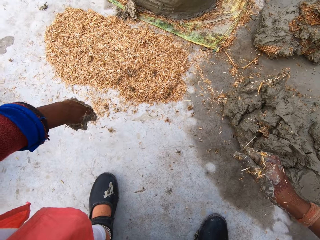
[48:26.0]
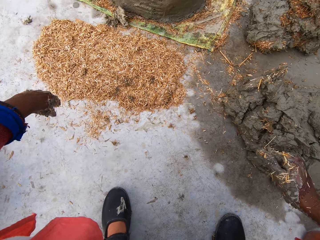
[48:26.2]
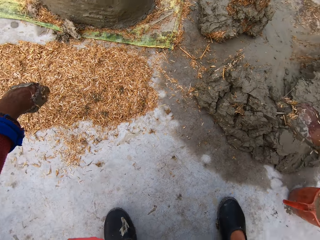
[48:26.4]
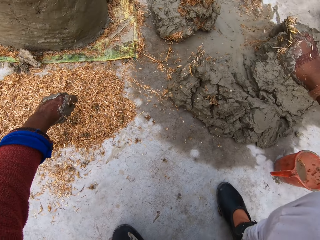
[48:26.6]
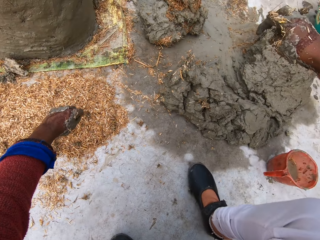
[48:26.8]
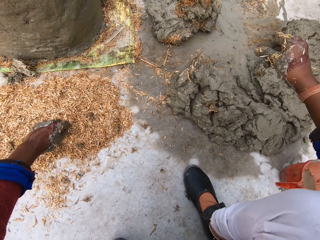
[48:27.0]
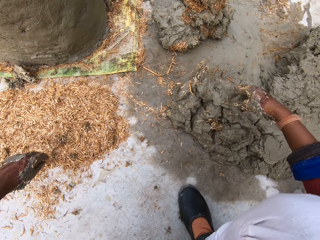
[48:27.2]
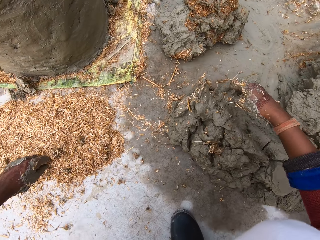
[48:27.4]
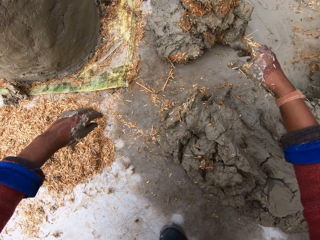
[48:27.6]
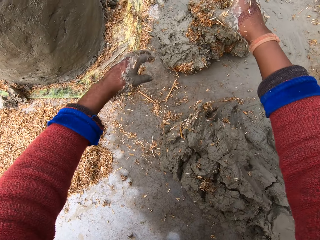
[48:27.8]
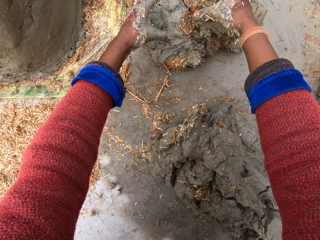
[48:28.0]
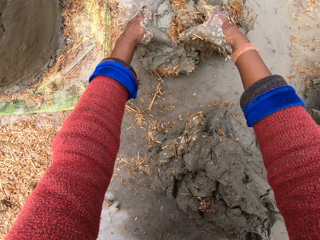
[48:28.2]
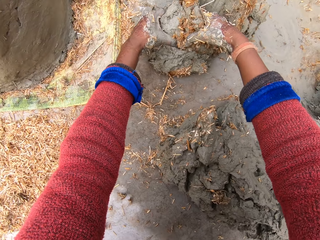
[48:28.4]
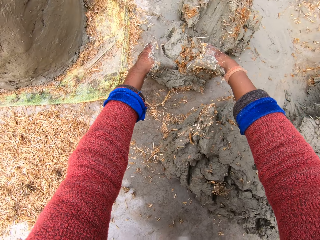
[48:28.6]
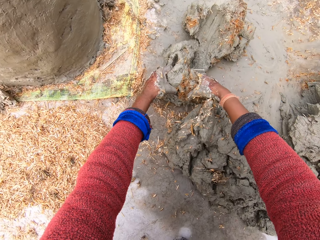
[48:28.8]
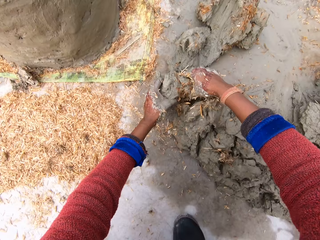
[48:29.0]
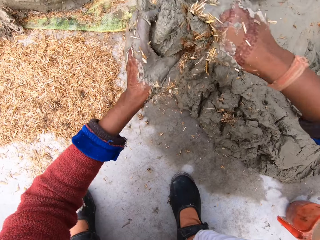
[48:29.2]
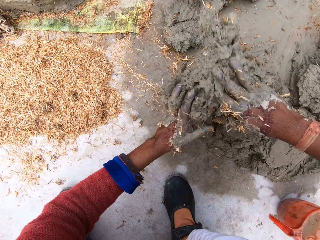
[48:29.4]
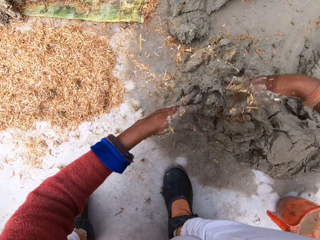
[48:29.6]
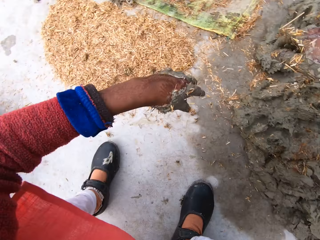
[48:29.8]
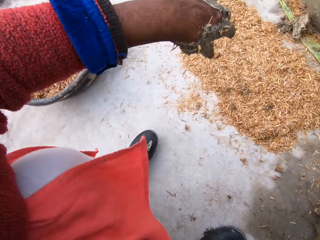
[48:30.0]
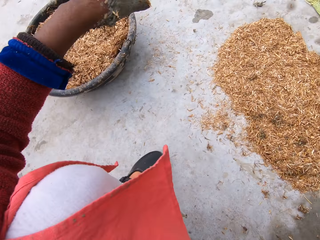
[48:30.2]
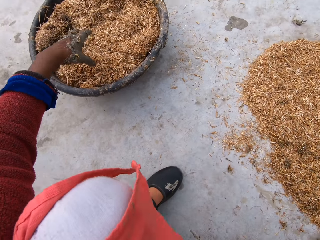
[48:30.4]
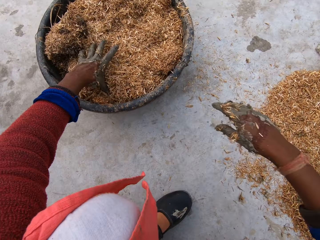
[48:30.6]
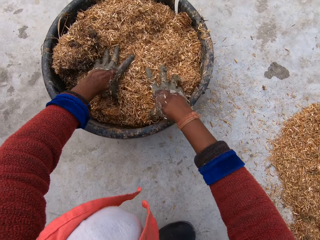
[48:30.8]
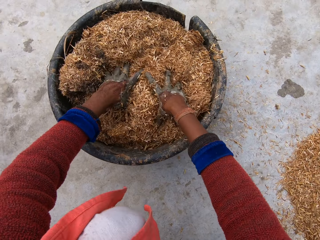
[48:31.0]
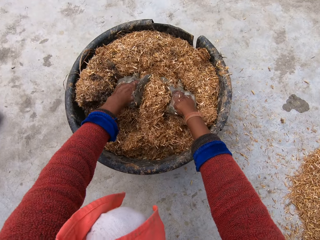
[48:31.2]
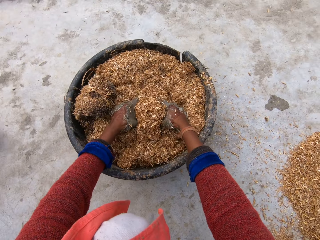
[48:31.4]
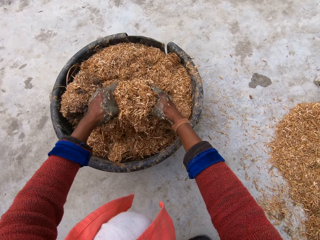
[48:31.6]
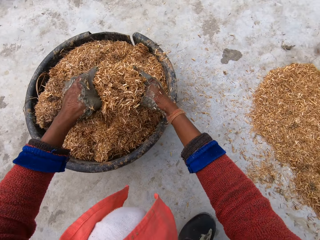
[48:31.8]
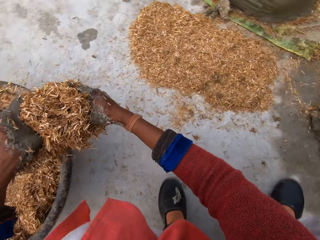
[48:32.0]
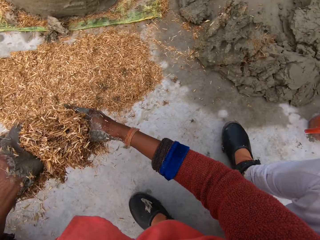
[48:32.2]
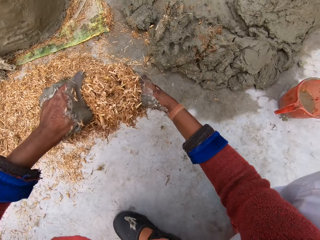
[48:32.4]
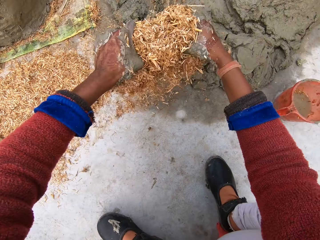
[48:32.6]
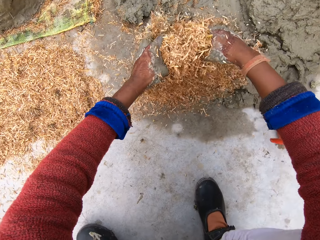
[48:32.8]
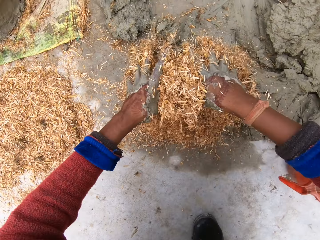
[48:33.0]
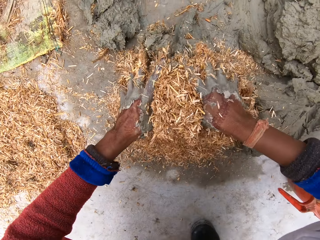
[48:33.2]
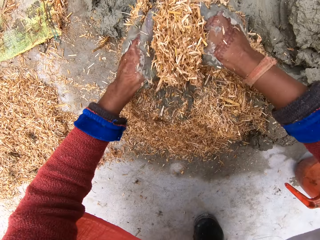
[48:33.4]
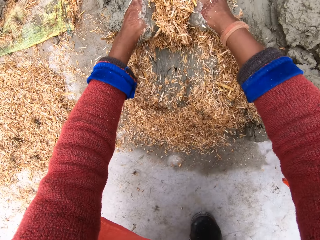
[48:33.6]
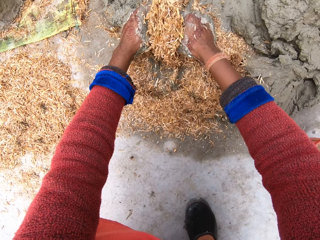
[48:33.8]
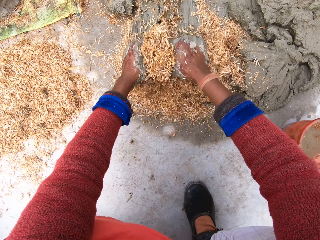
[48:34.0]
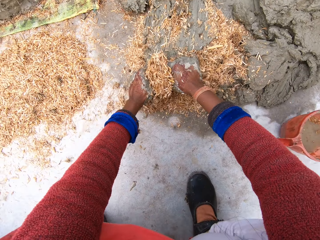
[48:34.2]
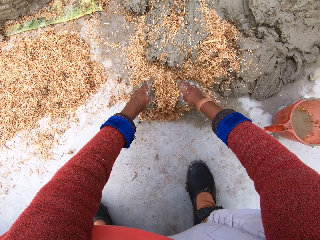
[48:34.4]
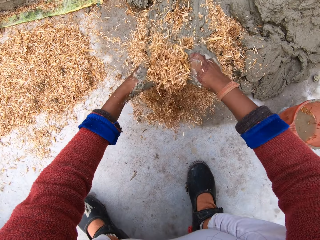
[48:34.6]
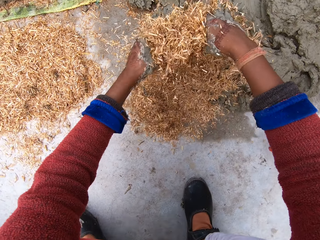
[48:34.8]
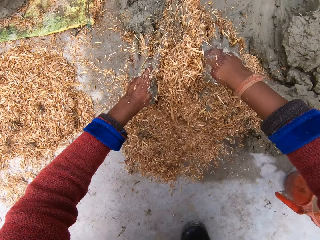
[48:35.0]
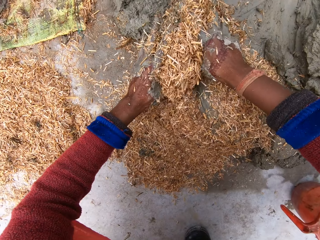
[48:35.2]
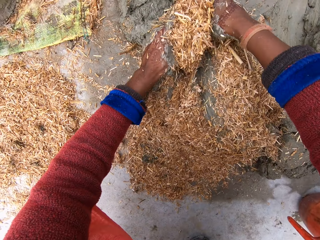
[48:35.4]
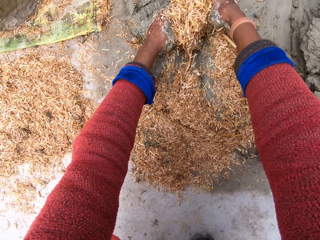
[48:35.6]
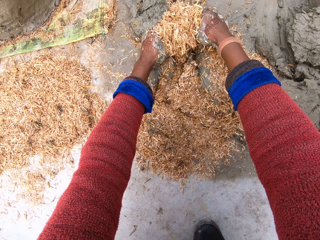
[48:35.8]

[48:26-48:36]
The camera wearer moves the hands apart. She moves the right hand. She moves the right leg. She moves the hands towards clay. She packs the clay beside the plant pot with both hands. She pastes the clay over the heap of clay. She drops the clay. She moves the hand away from the clay. She packs sawdust from the bowl with both hands. She holds the sawdust. She holds the sawdust again. She pours the sawdust on the heap of clay. She spreads the sawdust on the clay. She mixes the clay with the sawdust.

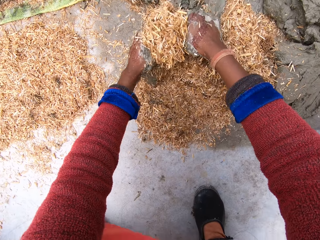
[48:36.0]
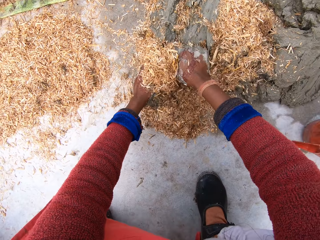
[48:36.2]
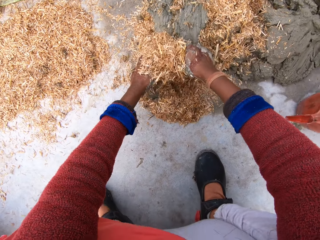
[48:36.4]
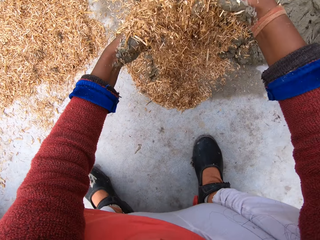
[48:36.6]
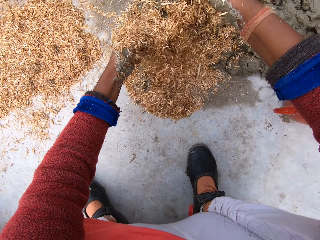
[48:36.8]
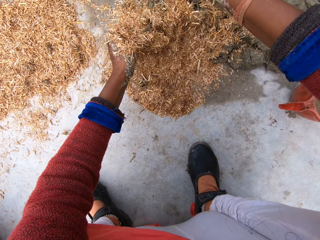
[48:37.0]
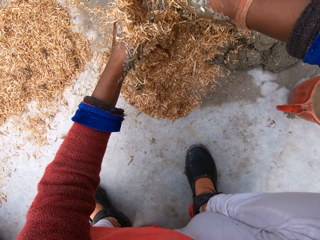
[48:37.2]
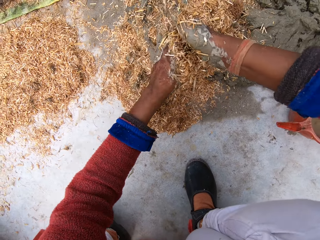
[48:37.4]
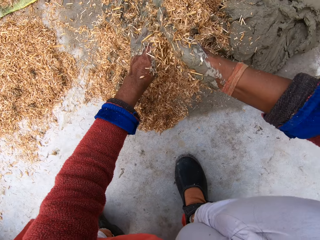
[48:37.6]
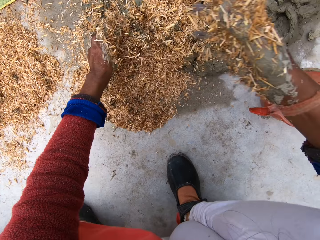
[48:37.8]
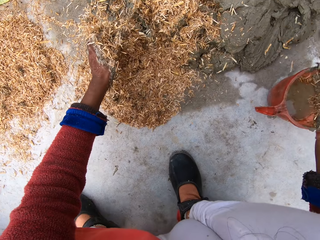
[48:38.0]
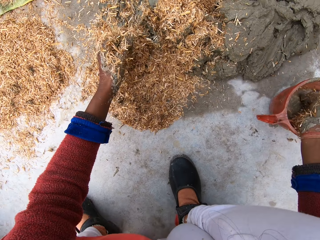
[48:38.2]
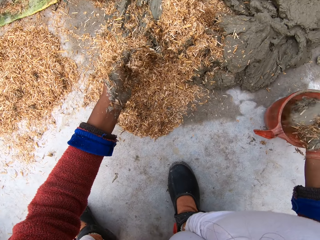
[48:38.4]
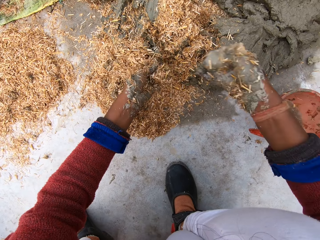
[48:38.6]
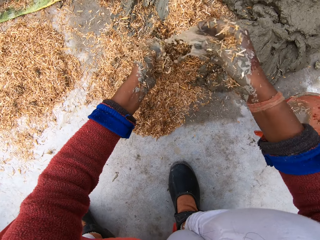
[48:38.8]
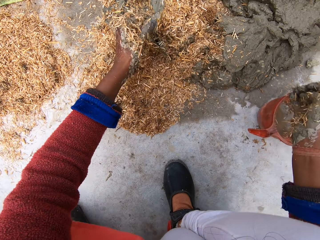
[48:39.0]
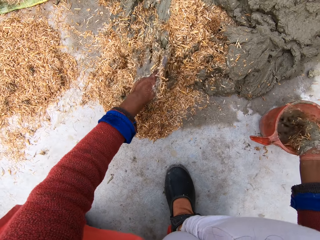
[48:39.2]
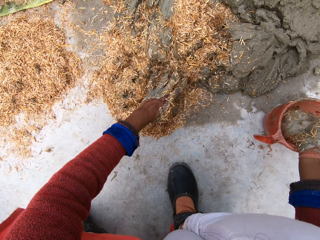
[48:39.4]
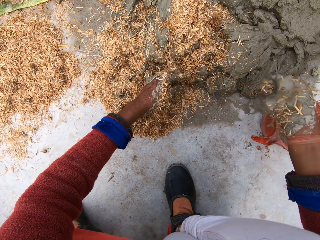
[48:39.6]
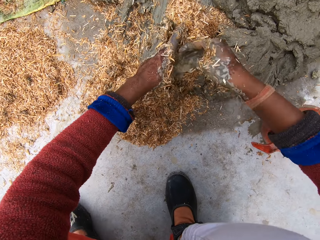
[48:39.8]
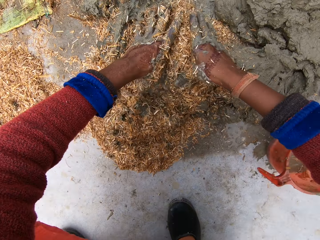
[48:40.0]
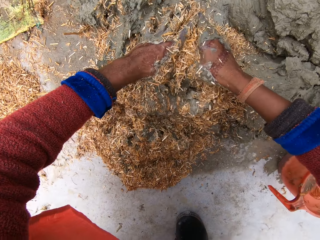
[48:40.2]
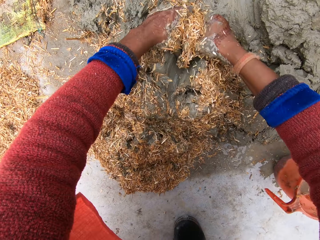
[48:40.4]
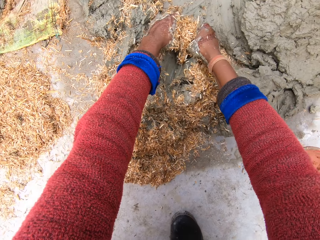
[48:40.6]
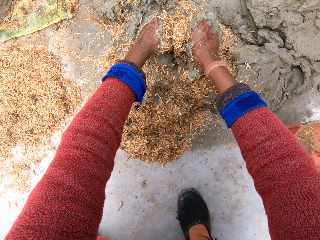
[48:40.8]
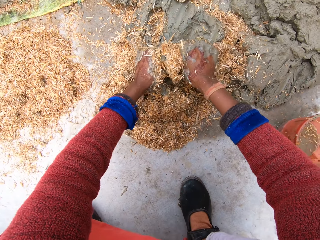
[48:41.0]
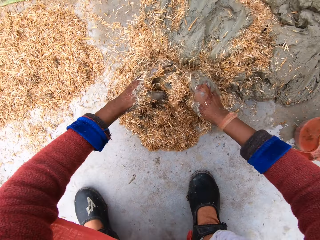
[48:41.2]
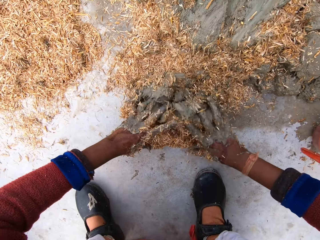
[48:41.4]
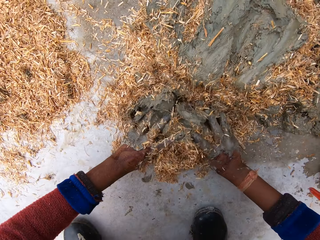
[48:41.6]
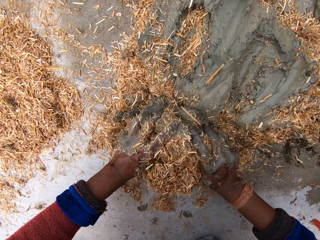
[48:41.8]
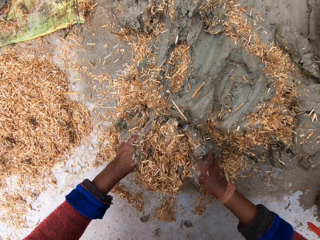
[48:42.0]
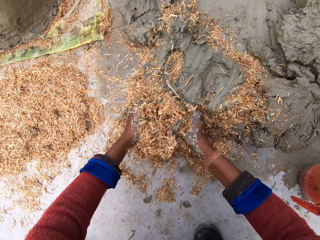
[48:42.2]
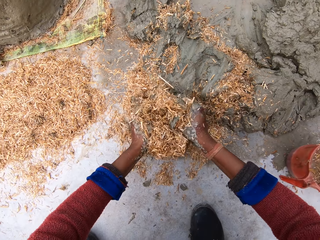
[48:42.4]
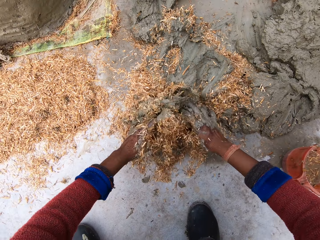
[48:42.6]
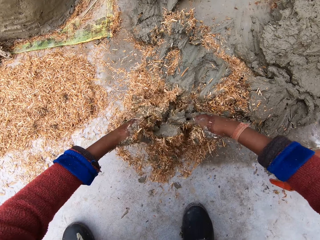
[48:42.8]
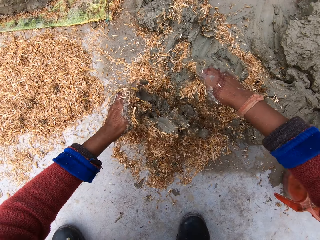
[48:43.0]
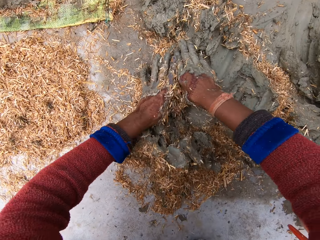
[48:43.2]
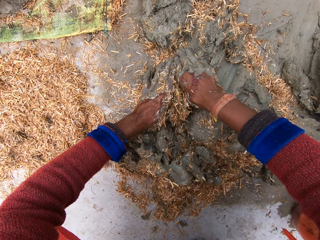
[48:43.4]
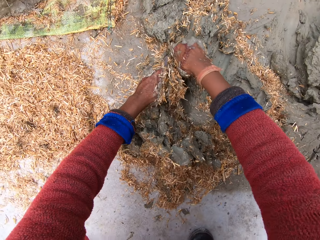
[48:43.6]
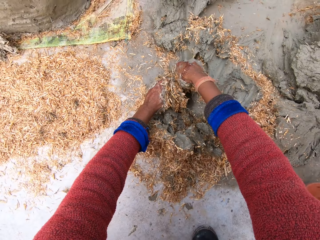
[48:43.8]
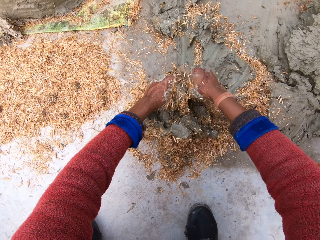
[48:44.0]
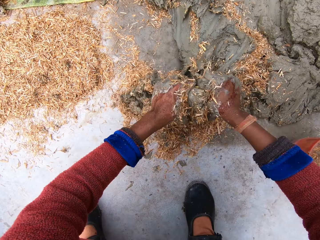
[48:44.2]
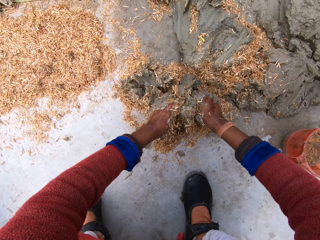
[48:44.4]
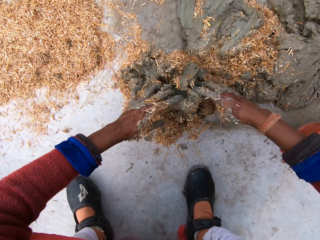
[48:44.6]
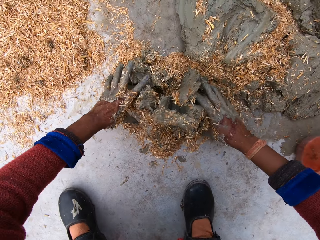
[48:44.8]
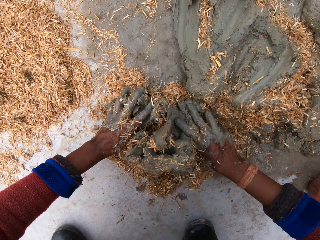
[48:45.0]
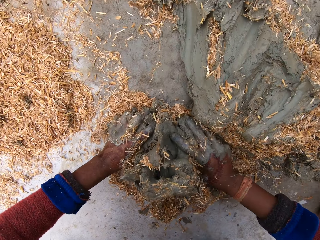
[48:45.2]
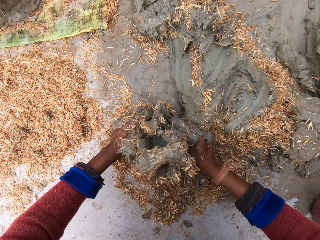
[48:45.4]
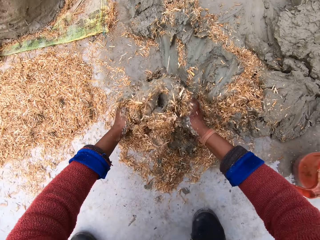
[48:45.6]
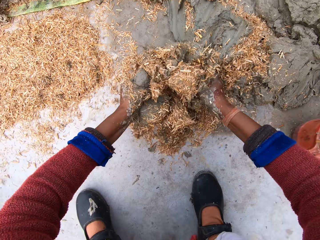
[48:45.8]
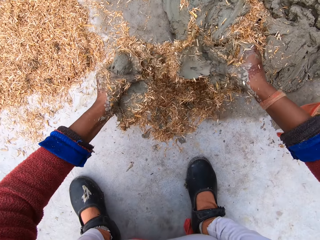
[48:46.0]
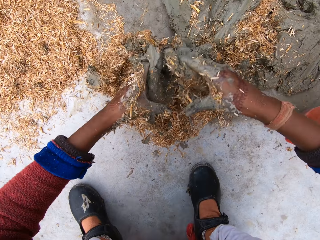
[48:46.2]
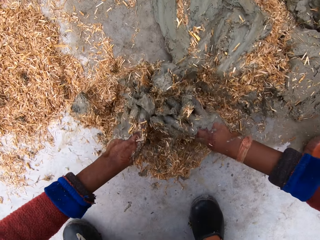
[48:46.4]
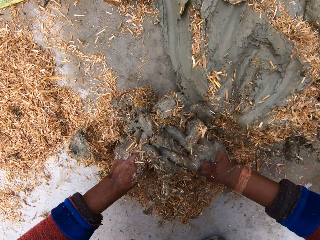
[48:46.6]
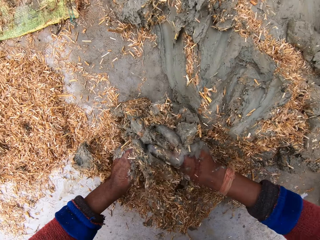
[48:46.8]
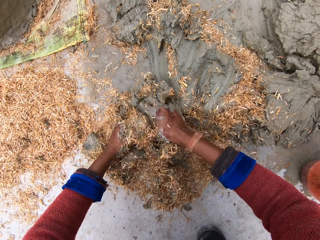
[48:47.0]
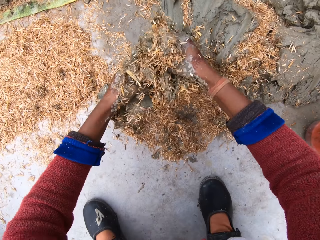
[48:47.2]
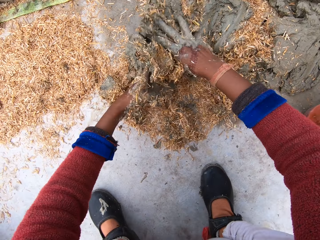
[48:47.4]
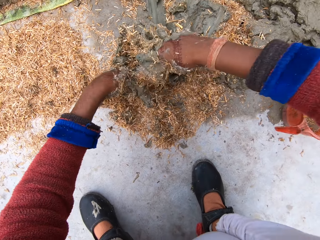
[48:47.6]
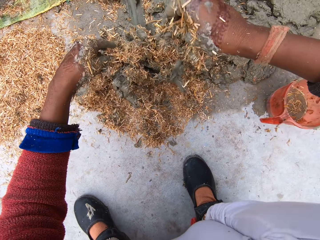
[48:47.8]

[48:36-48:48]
The camera wearer rubs her hands against each other. She removes the hand from the sawdust. She dips her right hand in the cup or jug of water on the floor. She scoops water from the cup. She pours the water on her left hand over the clay and sawdust. She moves the hand towards the jug. She dips her right hand in the cup of water on the floor. She touches the clay. She scoops water from the cup. She pours the water on the clay and sawdust. She mixes the clay with the sawdust.
